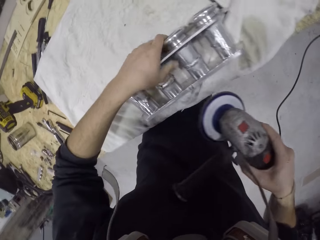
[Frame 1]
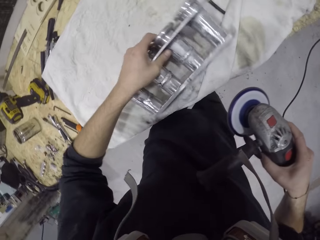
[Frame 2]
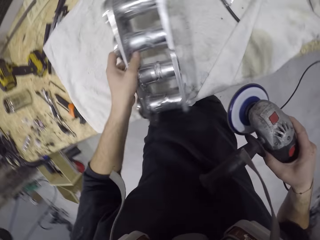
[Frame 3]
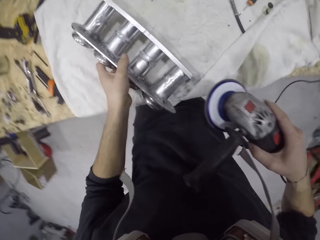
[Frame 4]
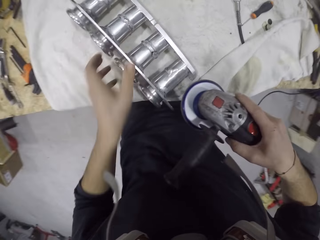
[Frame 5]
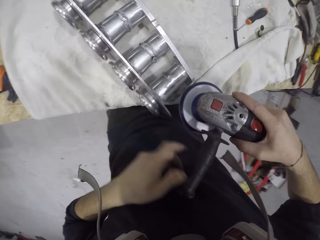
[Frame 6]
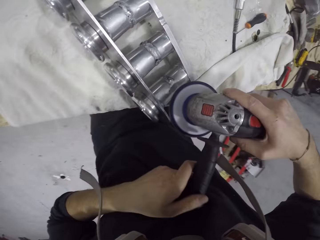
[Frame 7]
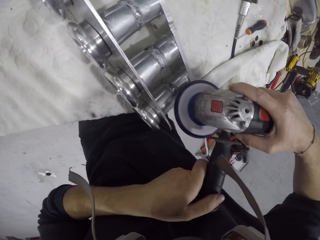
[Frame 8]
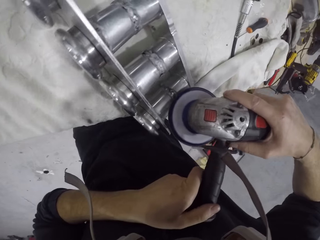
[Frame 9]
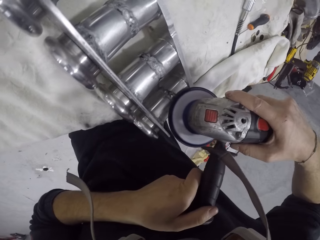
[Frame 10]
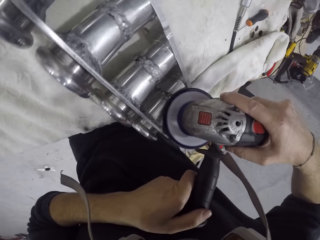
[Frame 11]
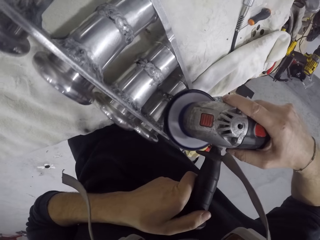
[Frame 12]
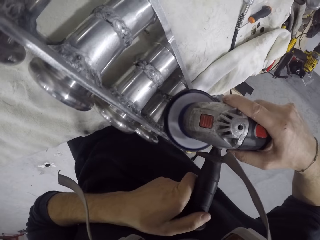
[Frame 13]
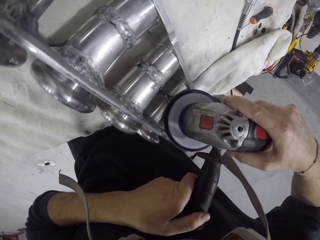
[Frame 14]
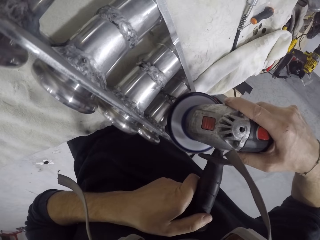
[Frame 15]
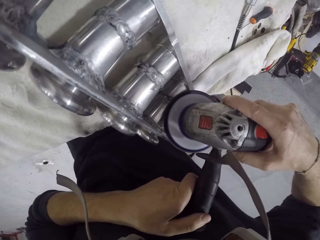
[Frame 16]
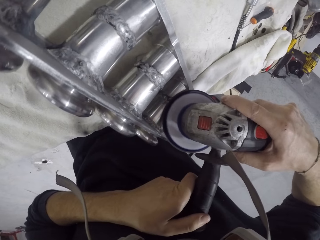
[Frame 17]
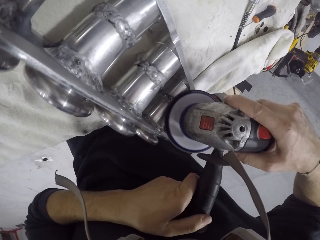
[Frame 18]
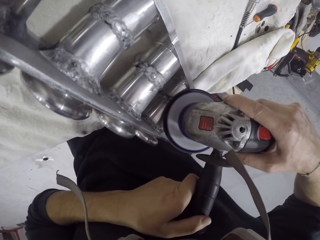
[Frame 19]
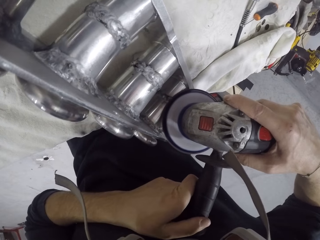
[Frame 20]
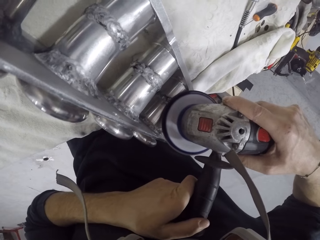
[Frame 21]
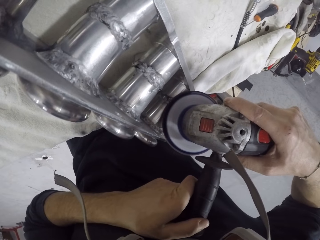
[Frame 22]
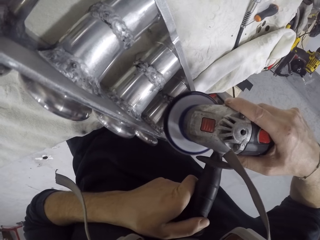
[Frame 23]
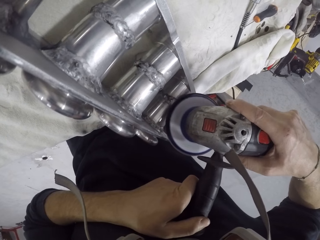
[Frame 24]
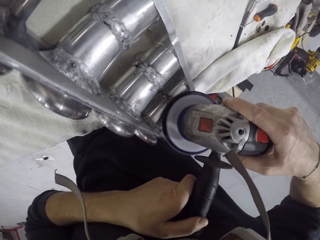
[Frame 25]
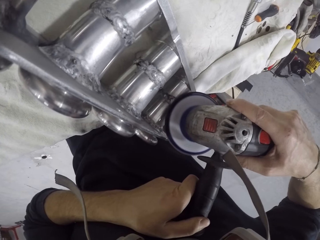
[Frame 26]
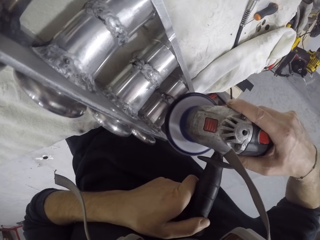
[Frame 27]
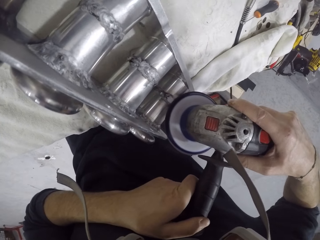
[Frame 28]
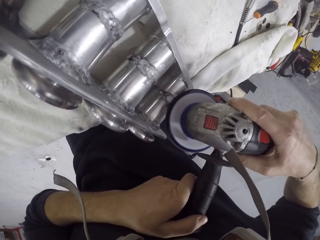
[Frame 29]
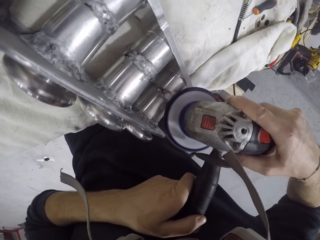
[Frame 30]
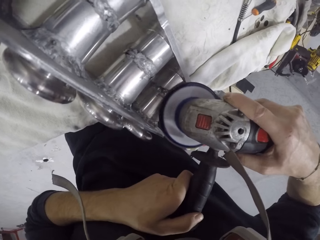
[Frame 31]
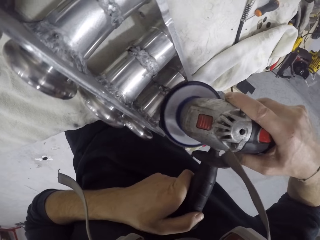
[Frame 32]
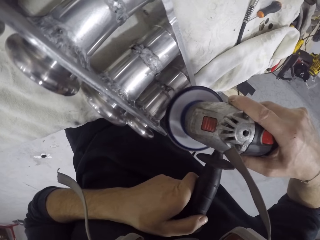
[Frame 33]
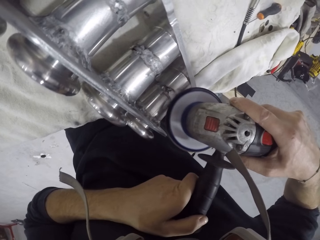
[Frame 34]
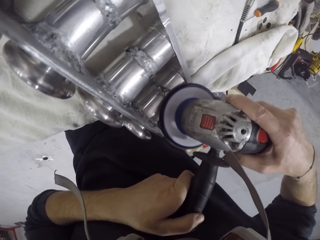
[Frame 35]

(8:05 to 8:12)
The camera wearer adjusts the intake manifold on the table with his left hand. He sands the intake manifold on the table with the sanding machine in his hands.

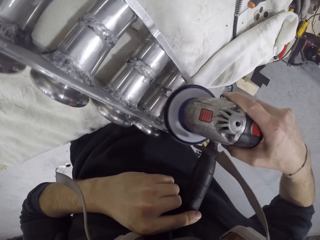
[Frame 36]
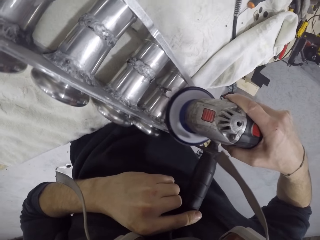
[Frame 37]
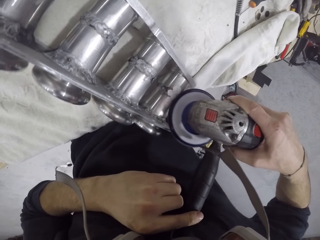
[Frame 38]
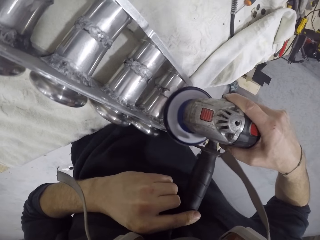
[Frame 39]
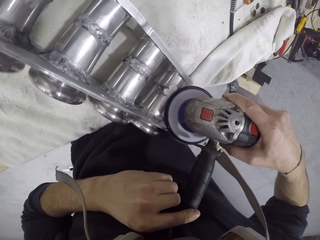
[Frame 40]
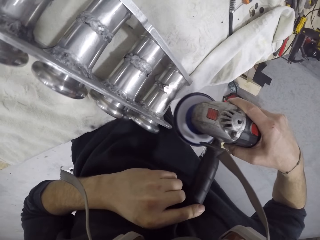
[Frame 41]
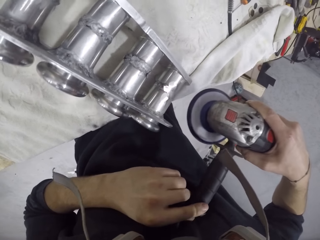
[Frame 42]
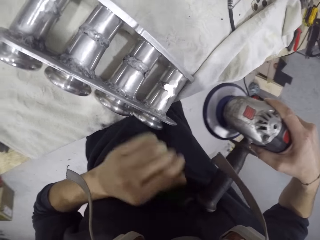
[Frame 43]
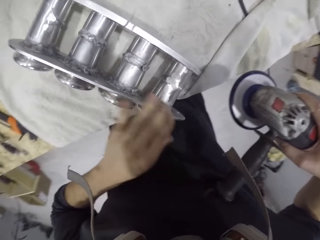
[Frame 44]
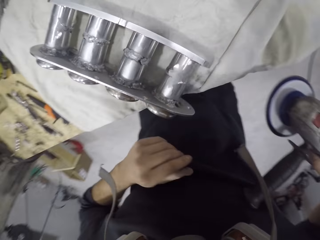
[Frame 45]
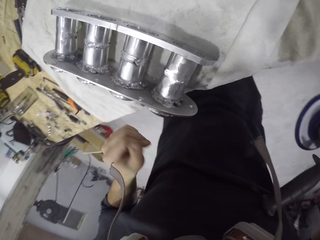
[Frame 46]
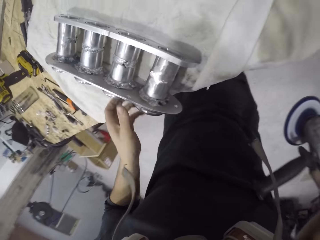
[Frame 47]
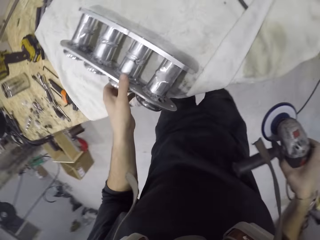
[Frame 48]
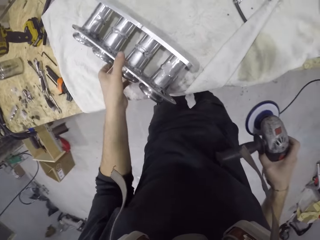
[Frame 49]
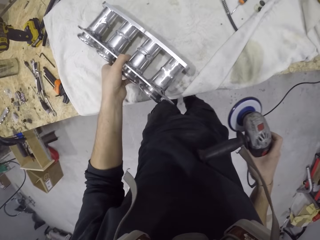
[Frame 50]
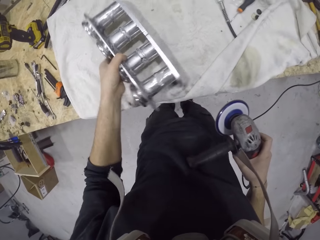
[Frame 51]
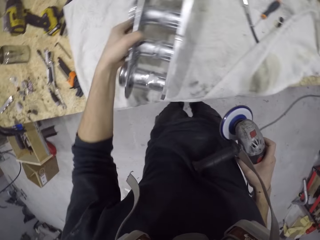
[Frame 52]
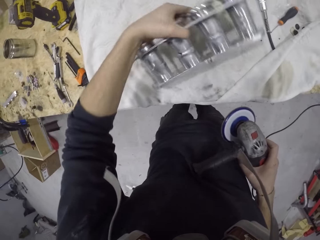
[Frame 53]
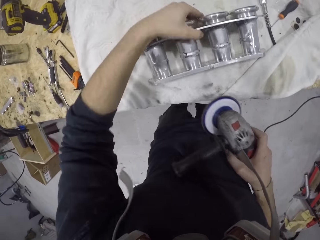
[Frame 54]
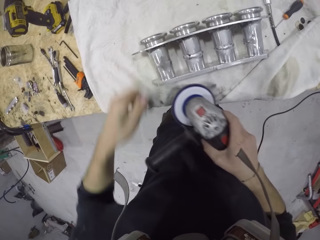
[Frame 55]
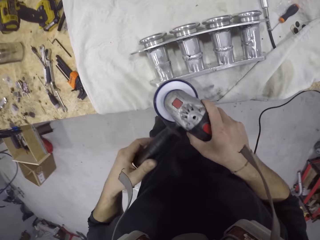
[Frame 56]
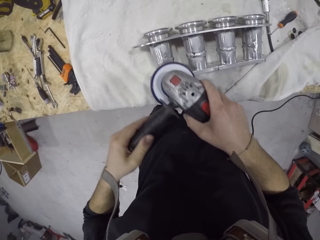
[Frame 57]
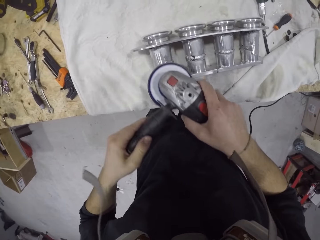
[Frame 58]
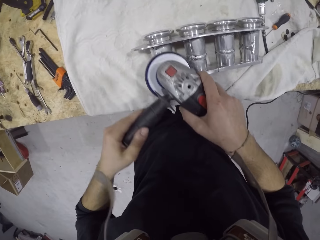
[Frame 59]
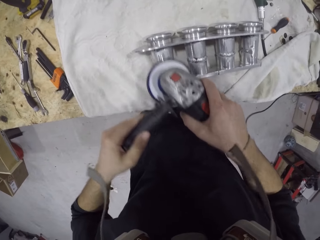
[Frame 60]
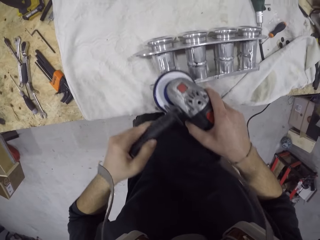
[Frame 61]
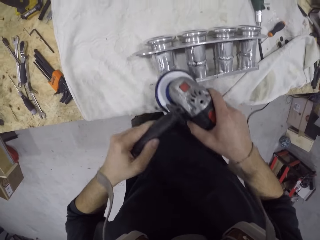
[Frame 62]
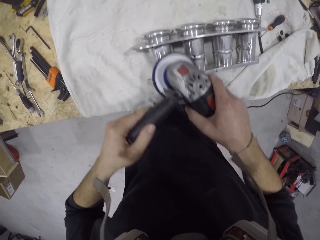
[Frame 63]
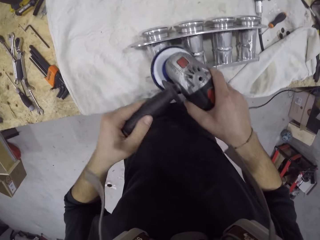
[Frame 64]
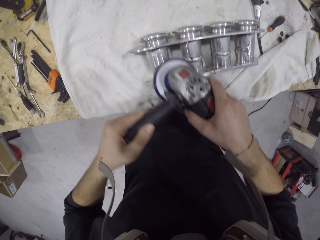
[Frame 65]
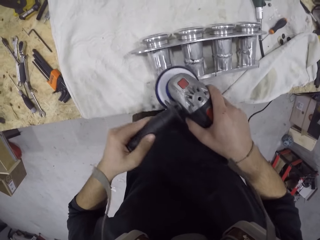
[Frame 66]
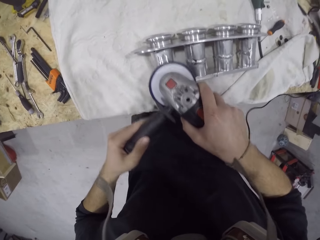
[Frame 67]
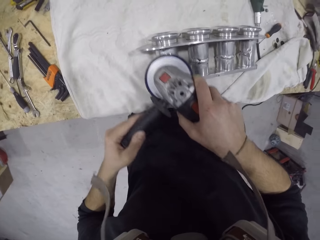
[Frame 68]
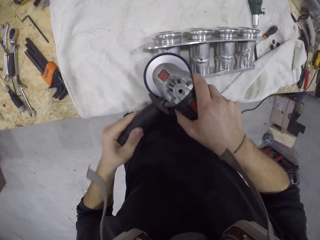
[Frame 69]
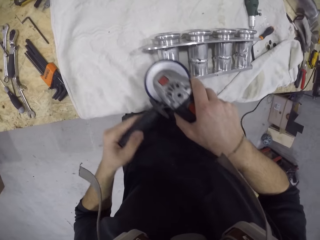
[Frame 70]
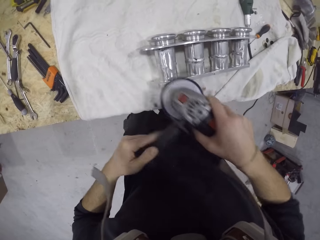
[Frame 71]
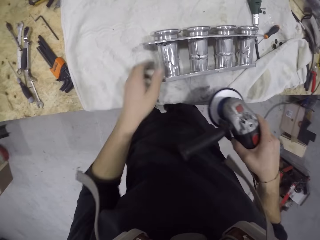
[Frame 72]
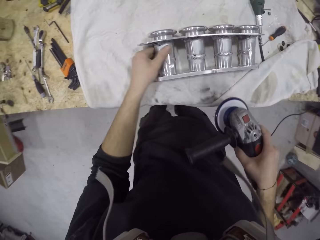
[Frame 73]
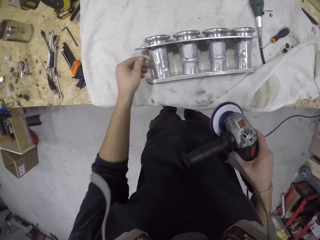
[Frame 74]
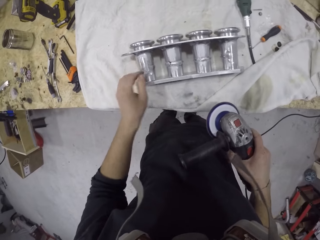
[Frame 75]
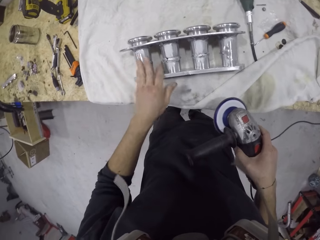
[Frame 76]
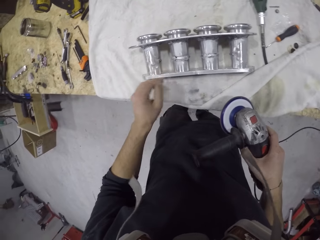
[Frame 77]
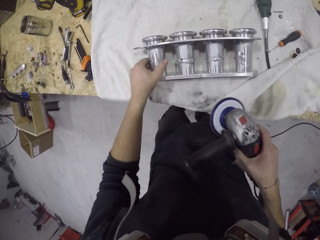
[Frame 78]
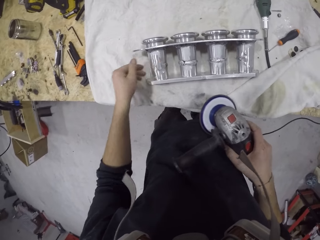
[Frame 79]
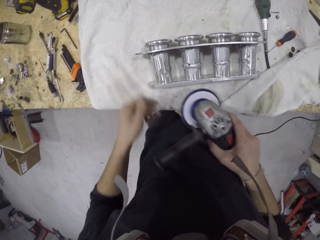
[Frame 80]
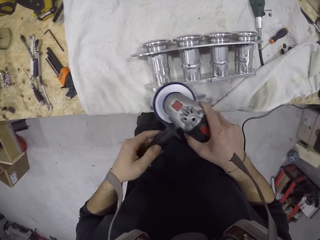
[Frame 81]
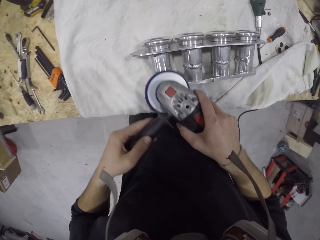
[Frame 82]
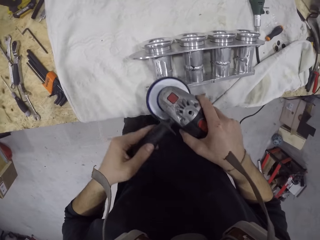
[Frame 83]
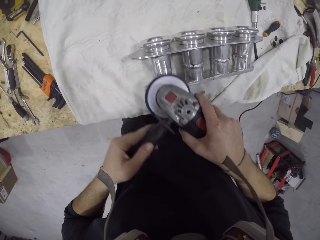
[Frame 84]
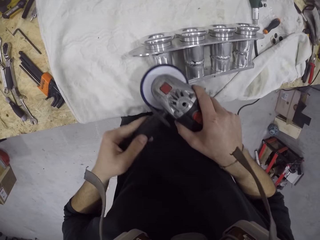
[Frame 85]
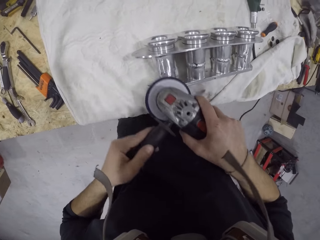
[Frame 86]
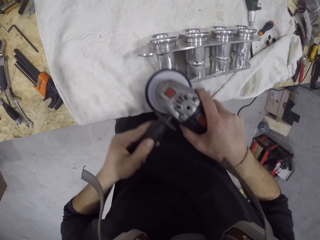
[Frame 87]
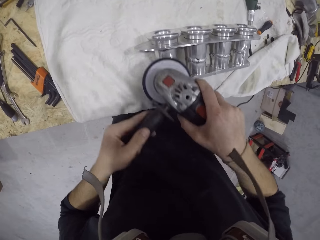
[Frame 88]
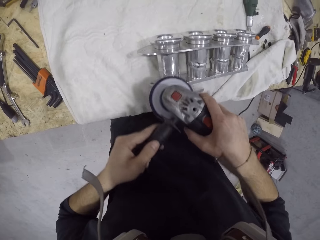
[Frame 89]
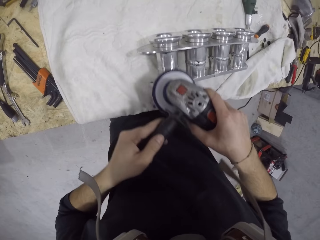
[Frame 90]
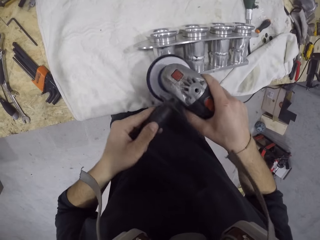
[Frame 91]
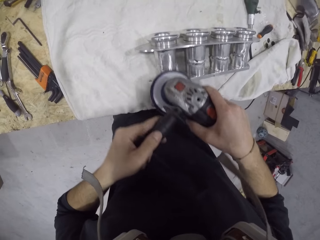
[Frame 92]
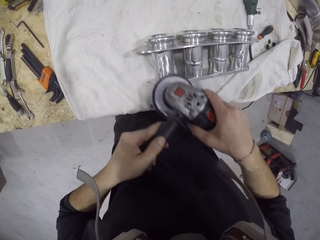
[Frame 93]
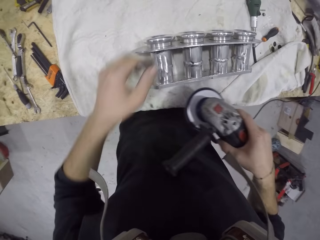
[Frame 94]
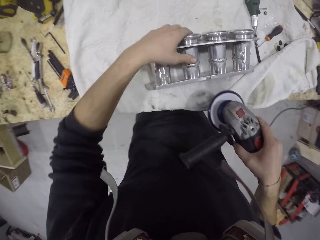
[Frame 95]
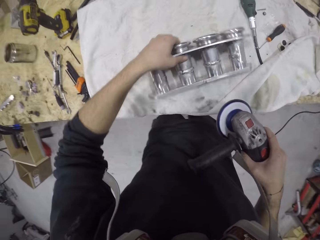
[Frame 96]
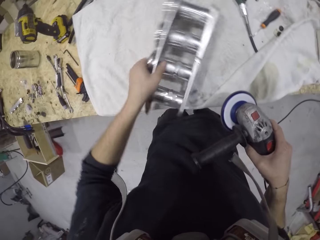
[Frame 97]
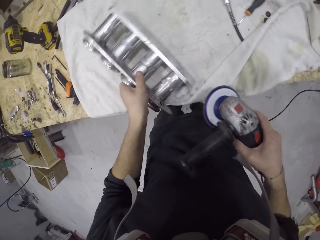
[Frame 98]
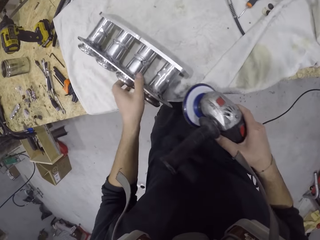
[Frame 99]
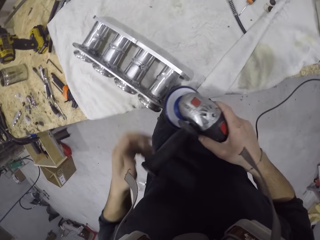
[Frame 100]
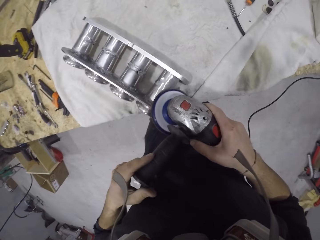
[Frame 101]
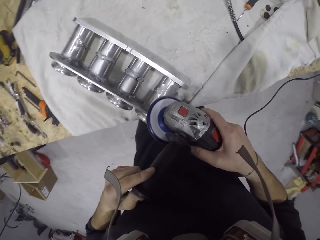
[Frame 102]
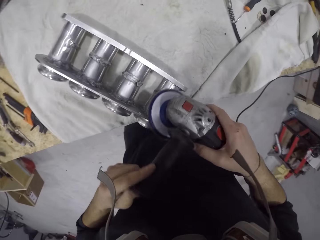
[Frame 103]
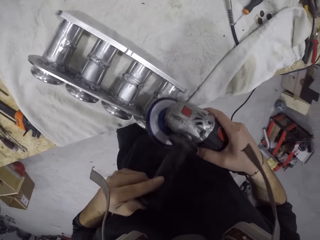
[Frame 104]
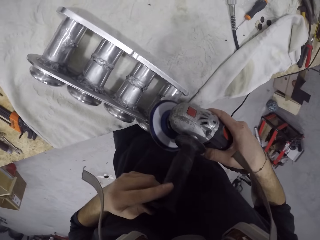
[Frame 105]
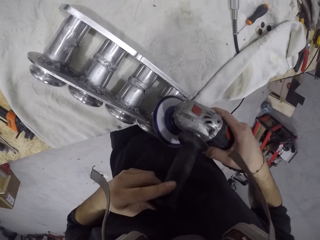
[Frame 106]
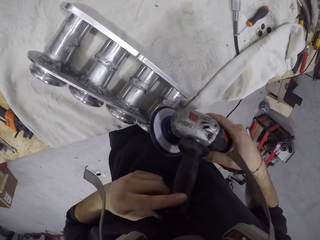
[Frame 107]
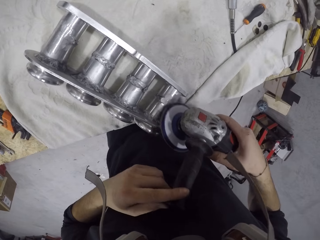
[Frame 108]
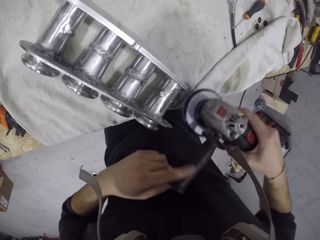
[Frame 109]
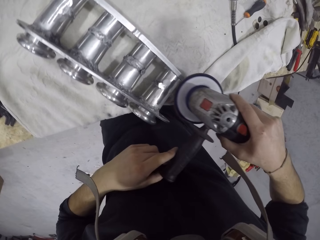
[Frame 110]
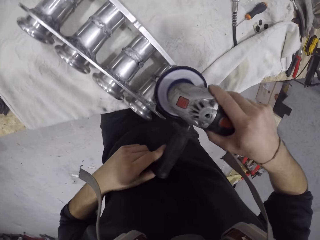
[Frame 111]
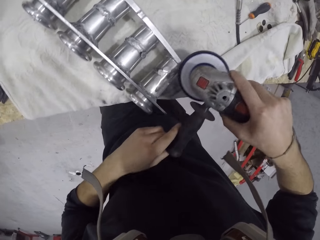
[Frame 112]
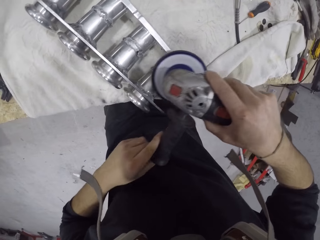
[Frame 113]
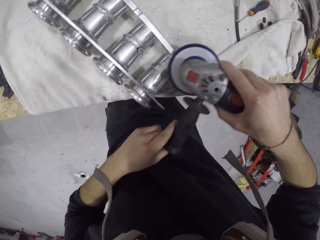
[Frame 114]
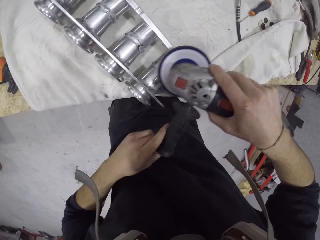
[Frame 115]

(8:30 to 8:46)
The camera wearer wipes the intake manifold on the table with his left hand. He adjusts the intake manifold on the table with his left hand. He sands the intake manifold on the table with the sanding machine in his hands. He wipes the intake manifold on the table with his left hand. He sands the intake manifold on the table with the sanding machine in his hands. He adjusts the intake manifold on the table with his left hand. He sands the intake manifold on the table with the sanding machine in his hands.
